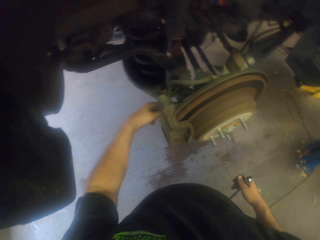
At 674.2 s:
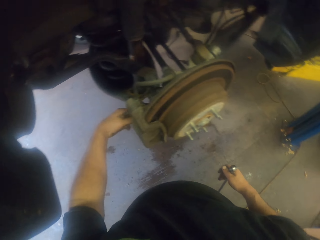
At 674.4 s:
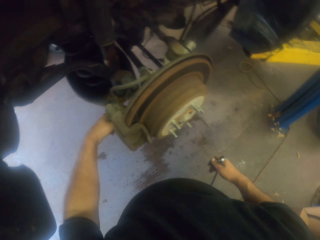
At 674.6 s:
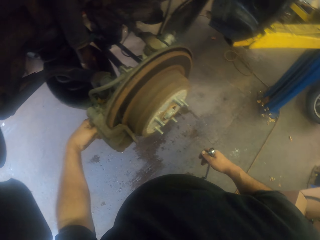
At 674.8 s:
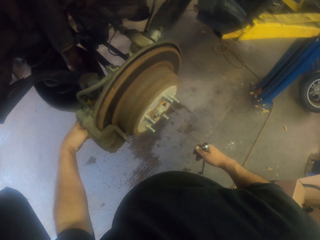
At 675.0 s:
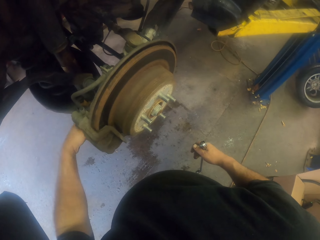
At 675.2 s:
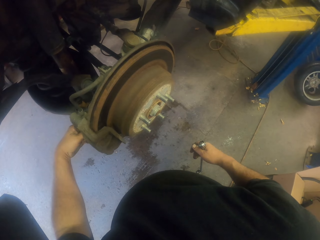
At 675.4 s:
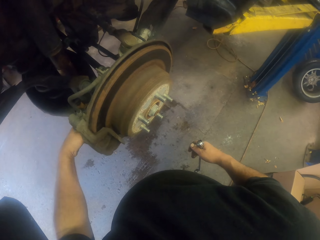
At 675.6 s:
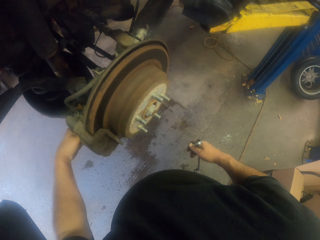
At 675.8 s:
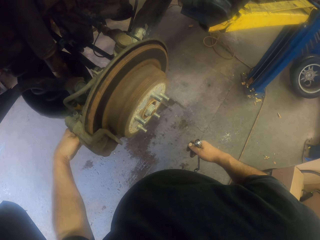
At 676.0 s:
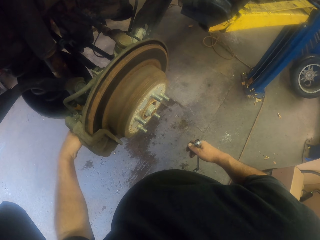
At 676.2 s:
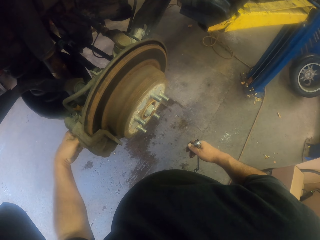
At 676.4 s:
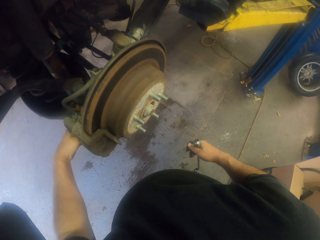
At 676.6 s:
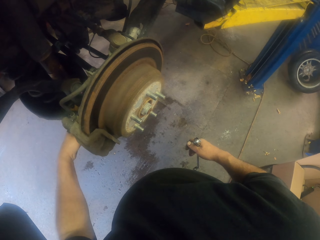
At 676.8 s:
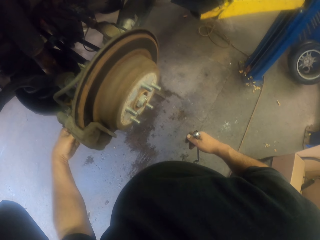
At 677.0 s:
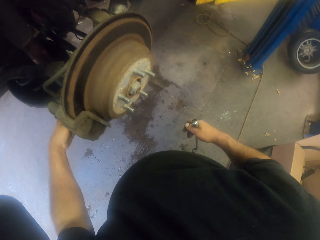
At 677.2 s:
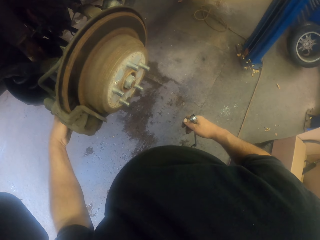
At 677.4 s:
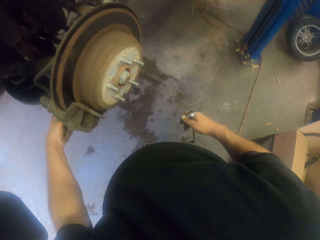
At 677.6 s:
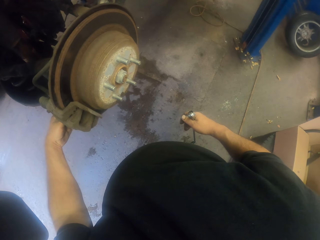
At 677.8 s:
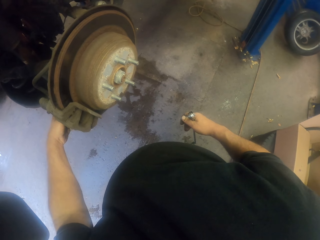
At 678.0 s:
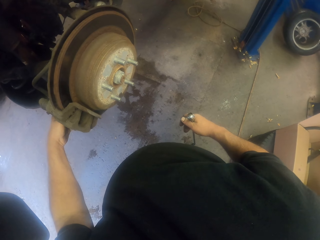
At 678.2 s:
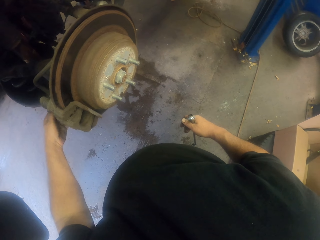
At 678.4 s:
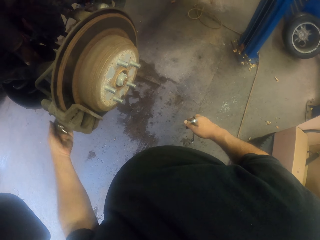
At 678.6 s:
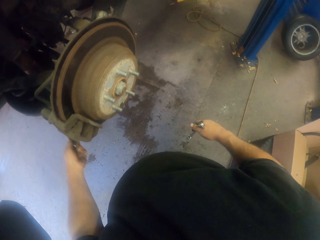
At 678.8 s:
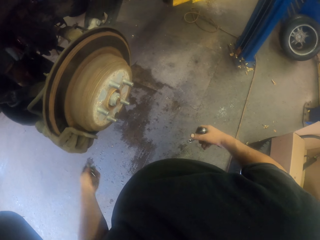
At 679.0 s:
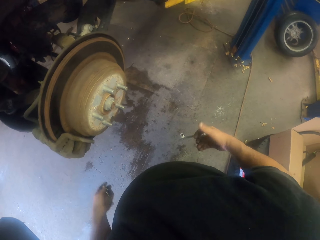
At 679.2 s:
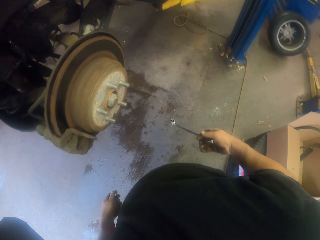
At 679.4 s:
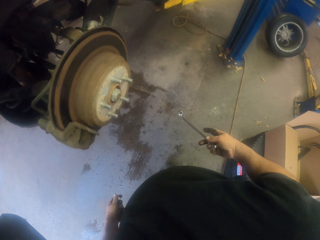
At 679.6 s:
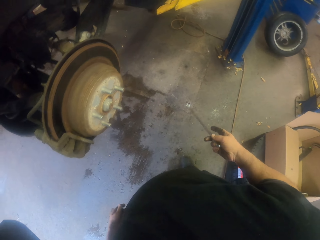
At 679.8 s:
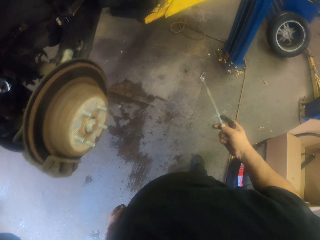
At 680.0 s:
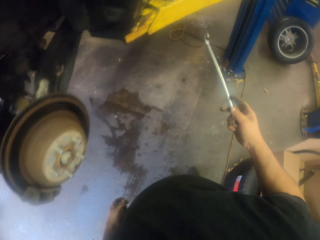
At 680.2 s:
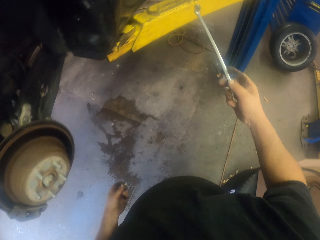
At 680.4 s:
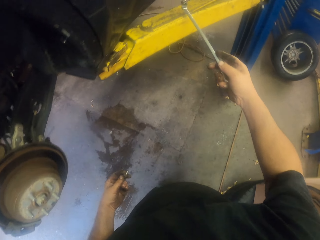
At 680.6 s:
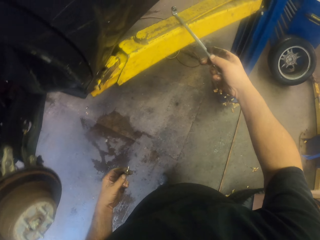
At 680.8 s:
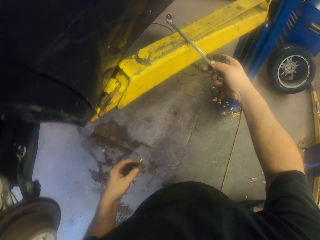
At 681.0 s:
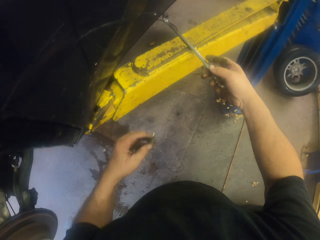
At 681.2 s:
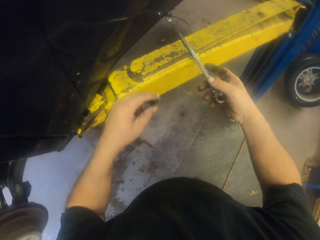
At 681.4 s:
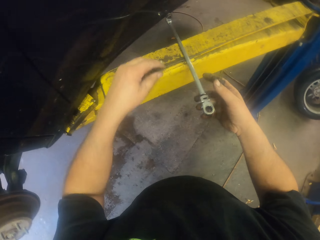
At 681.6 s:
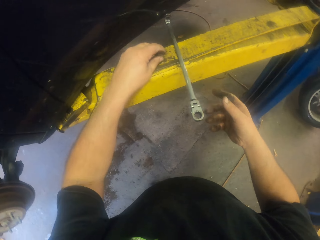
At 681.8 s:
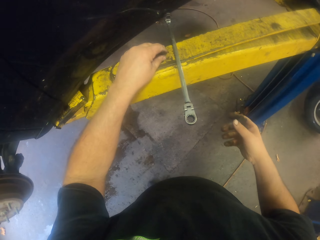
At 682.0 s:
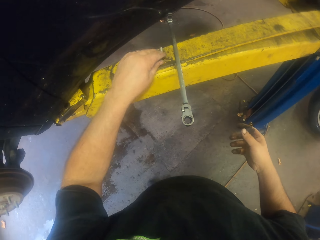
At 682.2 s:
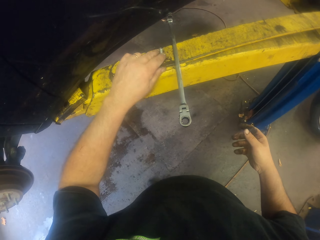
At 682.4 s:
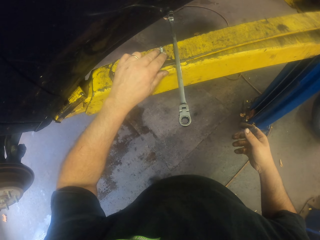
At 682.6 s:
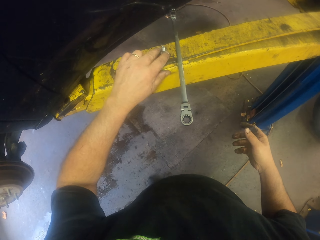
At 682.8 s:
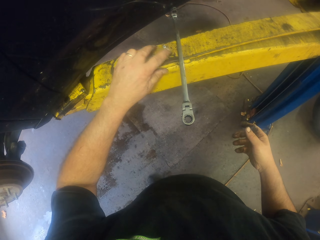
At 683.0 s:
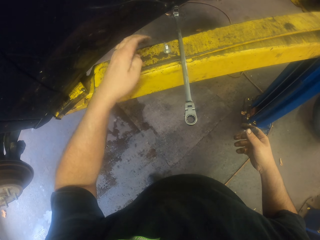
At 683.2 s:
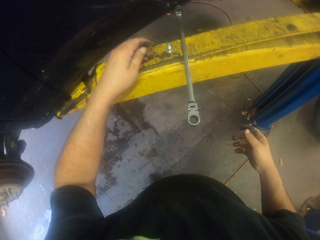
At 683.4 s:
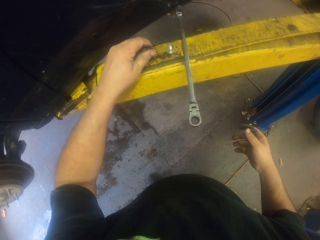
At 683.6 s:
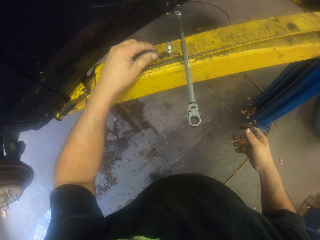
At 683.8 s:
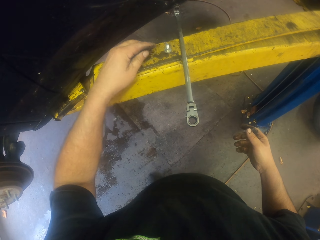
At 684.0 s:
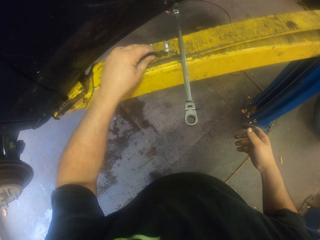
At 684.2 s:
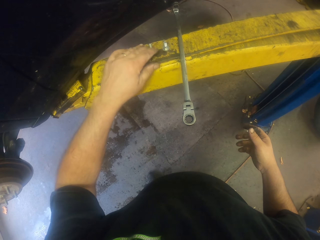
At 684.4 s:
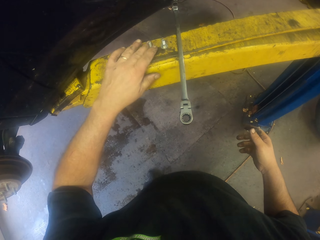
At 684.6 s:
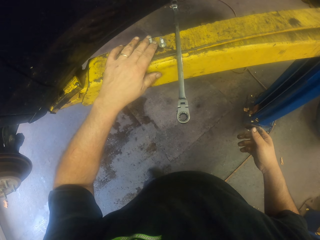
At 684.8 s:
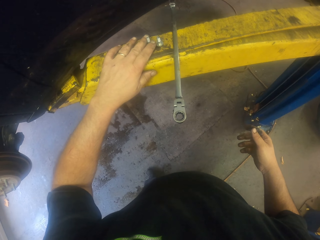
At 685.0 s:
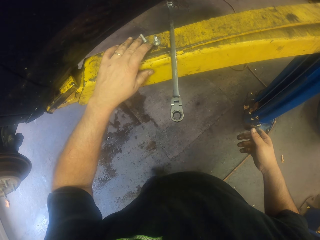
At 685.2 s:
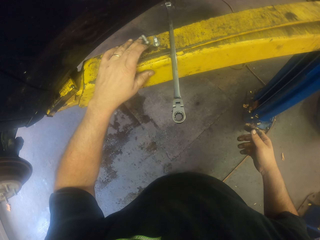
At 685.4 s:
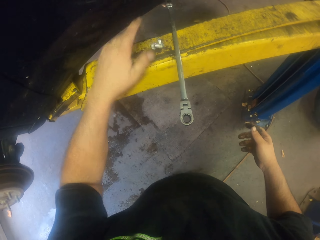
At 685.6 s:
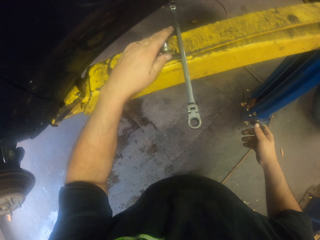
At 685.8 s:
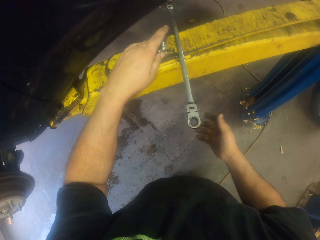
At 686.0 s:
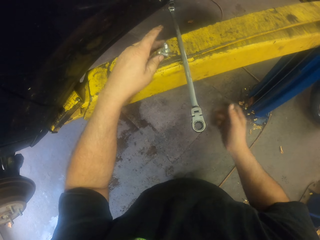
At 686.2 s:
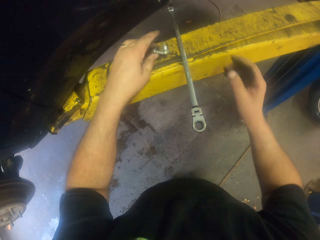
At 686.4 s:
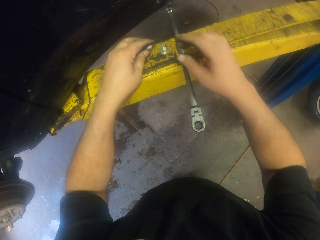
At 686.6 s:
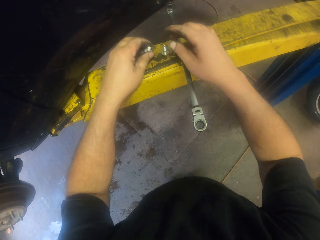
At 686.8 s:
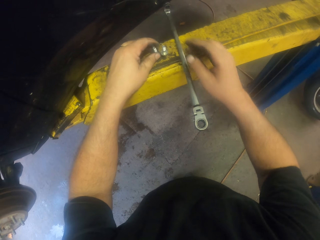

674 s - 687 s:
The camera wearer turns to the side. They remove a bolt with a hand. They walk. They turn to the side. They put a wrench on the metal. They put a bolt on the metal. They put another bolt on the metal.

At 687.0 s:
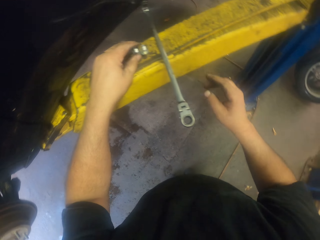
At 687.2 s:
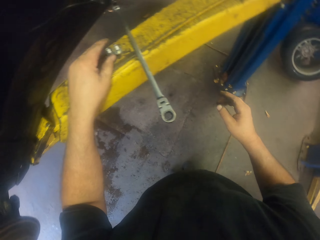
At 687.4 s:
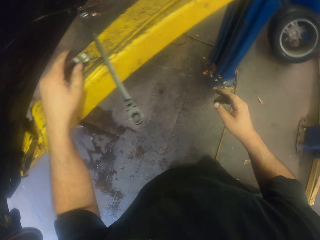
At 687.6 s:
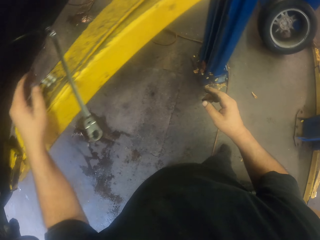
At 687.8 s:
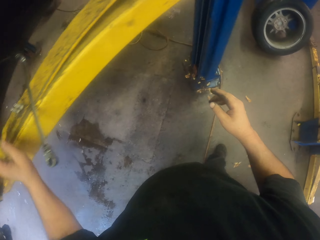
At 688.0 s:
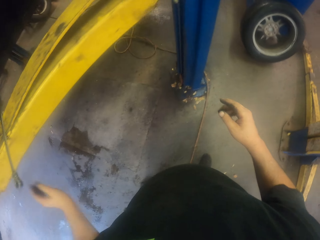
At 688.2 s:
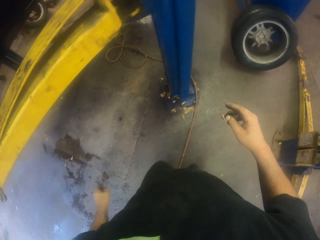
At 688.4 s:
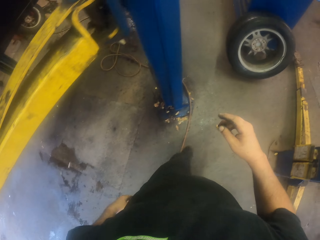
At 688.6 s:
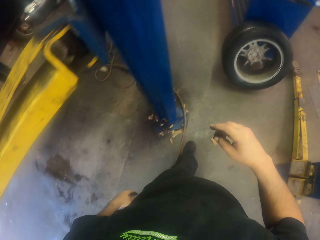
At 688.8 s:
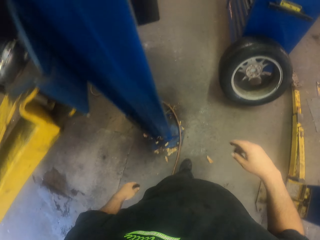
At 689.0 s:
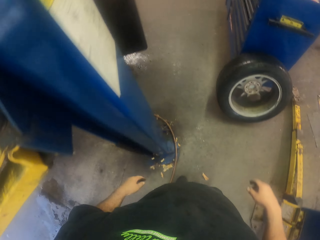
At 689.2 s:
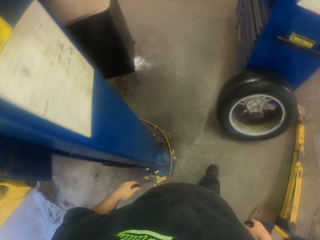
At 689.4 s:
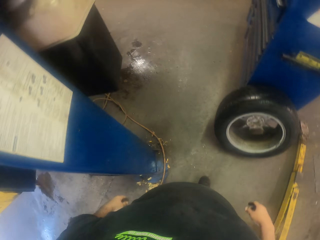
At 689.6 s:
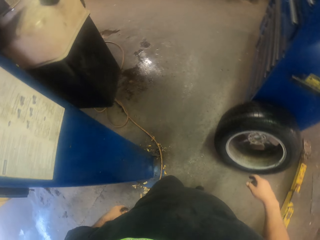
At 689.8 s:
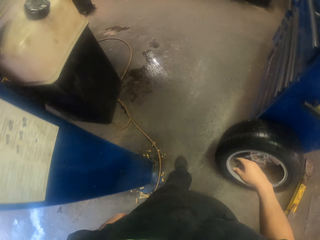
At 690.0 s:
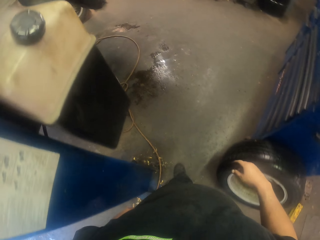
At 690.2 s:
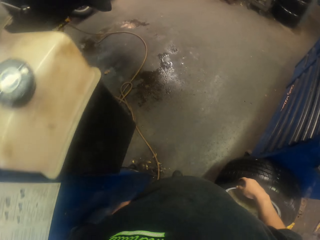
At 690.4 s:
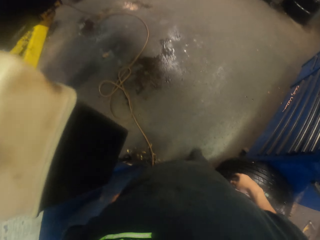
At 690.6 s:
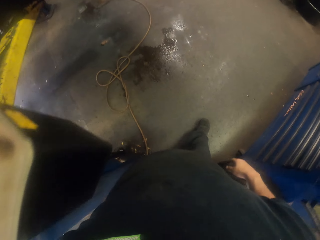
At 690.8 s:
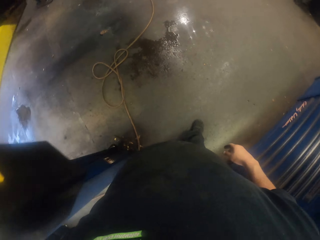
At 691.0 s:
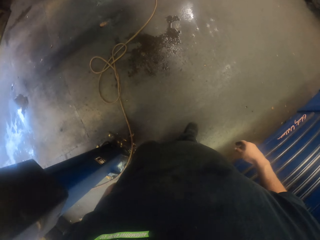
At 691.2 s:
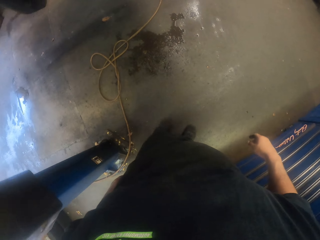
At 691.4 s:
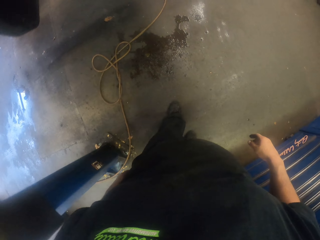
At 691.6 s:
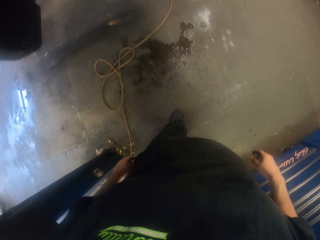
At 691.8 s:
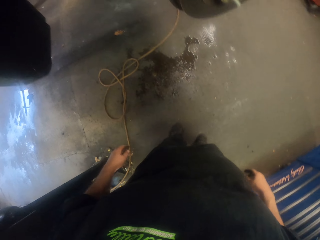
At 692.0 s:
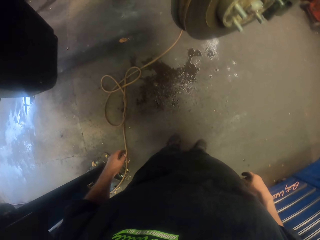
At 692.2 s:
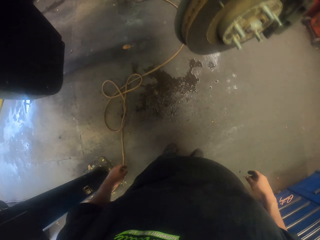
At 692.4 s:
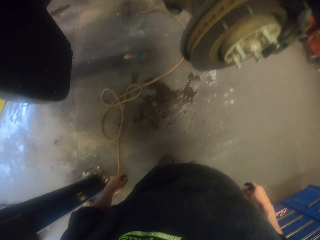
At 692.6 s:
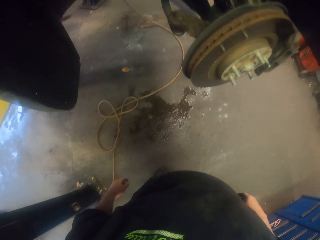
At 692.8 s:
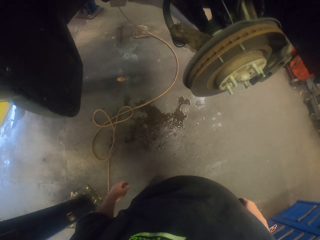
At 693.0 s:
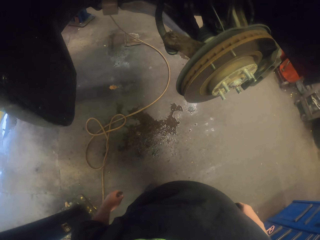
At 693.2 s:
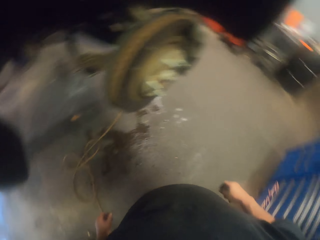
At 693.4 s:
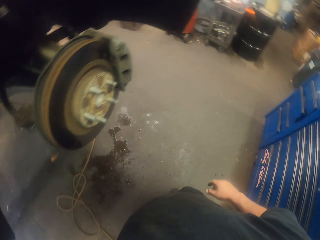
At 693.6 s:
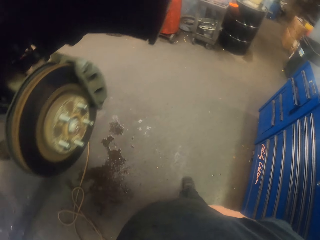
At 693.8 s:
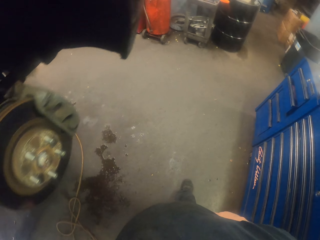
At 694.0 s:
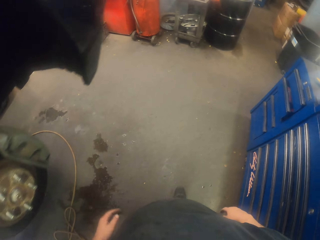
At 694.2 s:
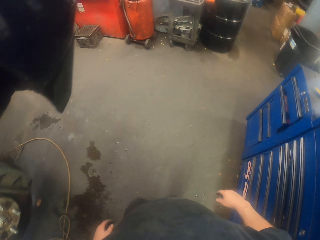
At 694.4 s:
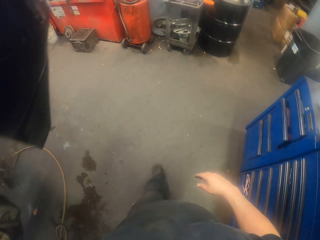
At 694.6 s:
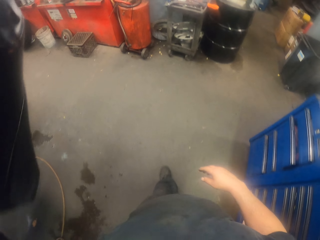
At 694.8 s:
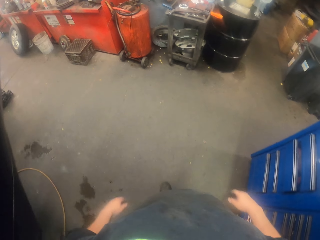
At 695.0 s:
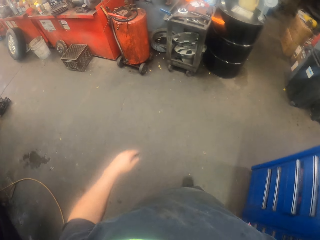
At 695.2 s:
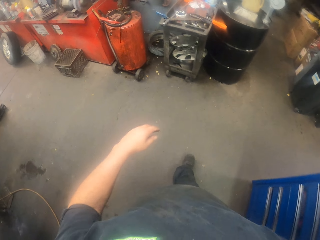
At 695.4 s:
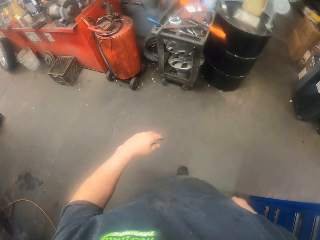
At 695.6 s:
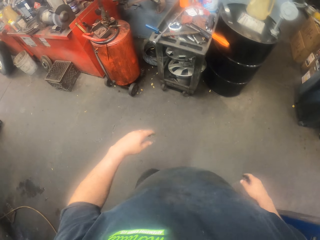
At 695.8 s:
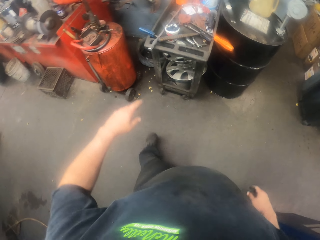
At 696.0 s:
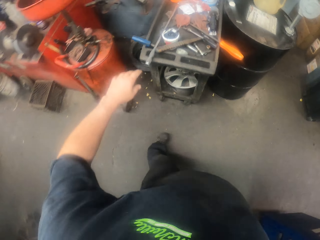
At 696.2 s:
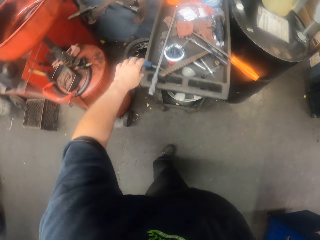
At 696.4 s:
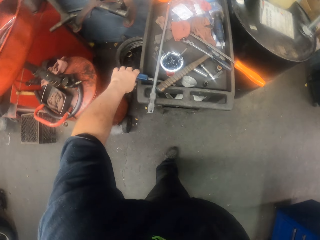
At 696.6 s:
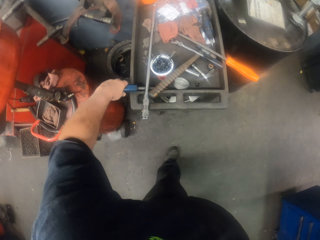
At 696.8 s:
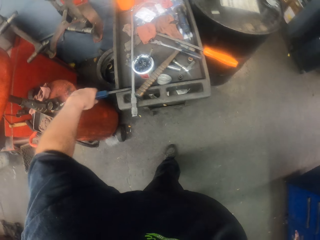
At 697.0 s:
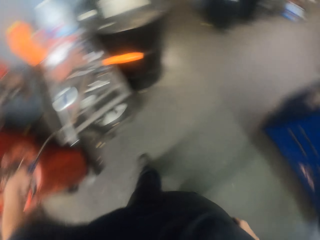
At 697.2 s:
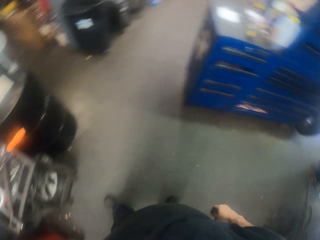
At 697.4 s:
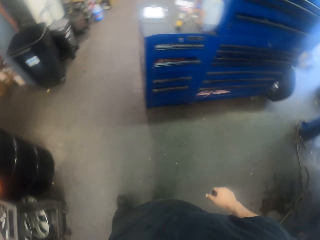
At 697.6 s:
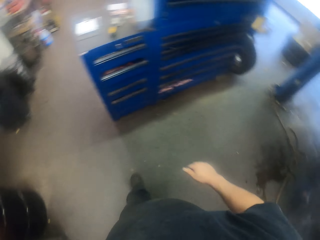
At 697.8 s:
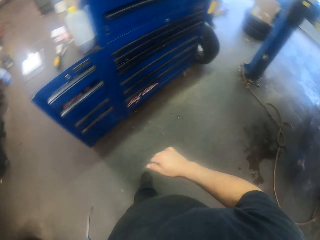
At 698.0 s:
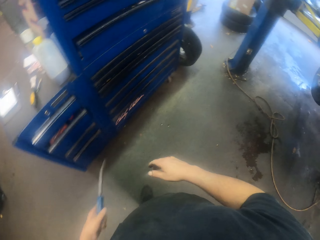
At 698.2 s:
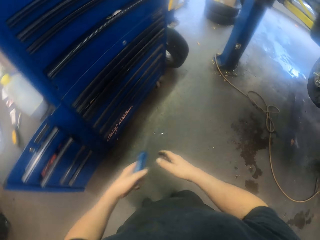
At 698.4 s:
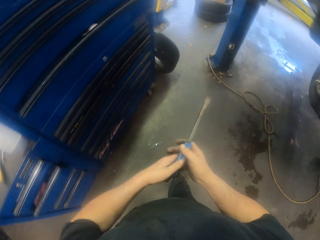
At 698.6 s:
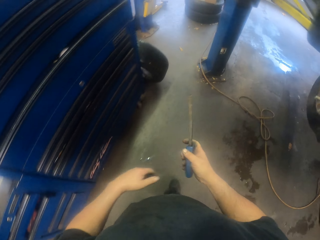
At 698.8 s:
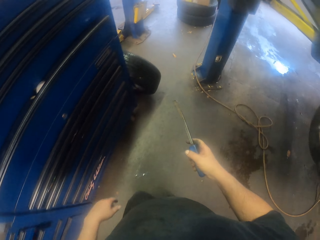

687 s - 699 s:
The camera wearer walks around. They stop. They walk. They pick up a pry bar. They turn to the side. They walk around.
